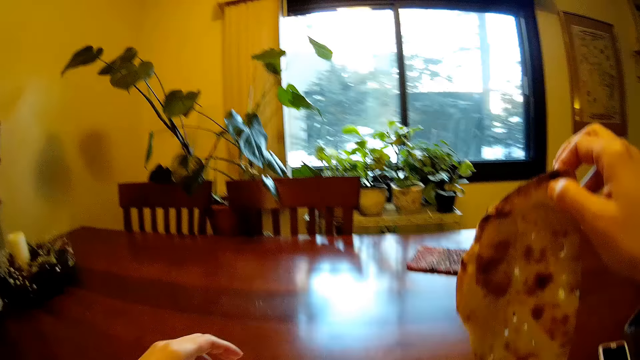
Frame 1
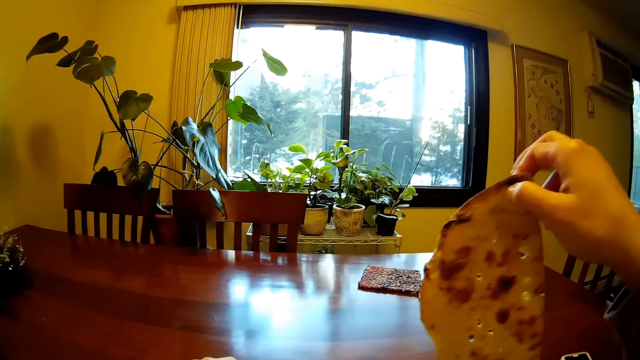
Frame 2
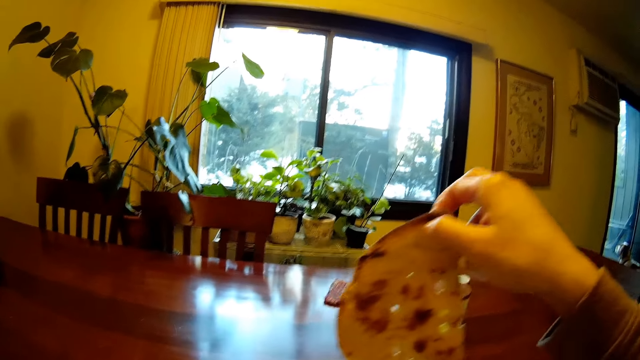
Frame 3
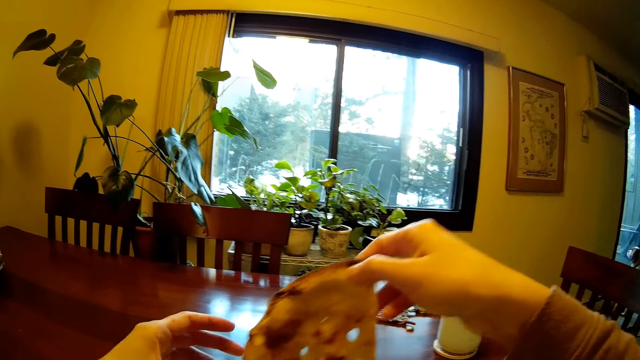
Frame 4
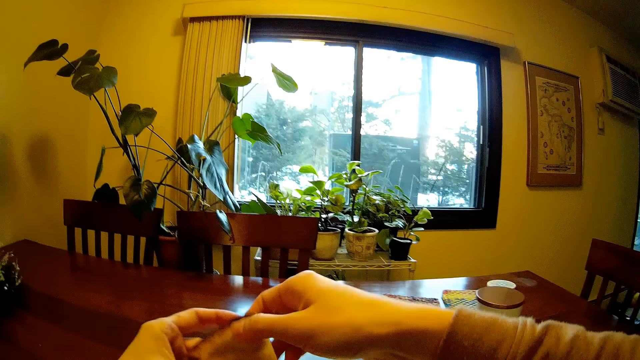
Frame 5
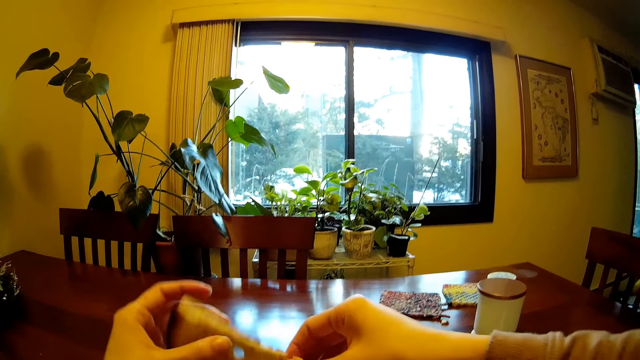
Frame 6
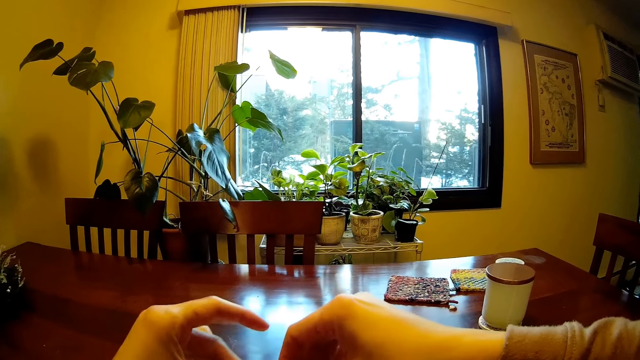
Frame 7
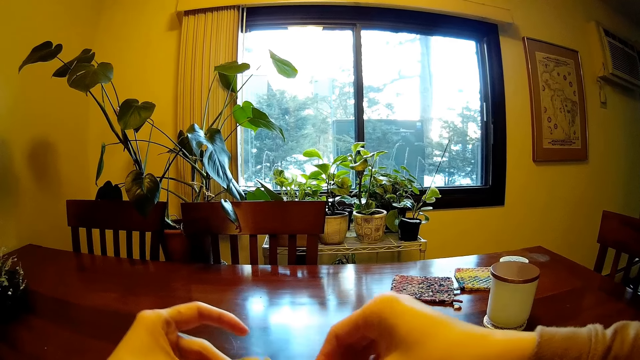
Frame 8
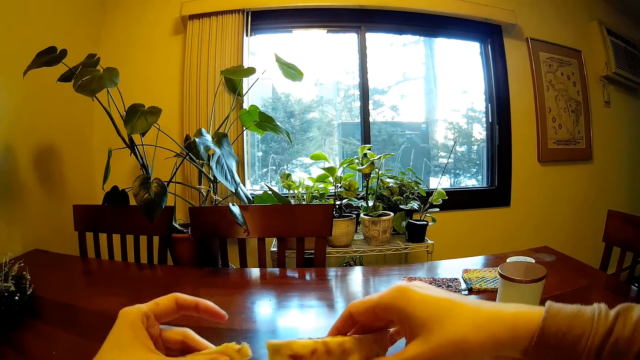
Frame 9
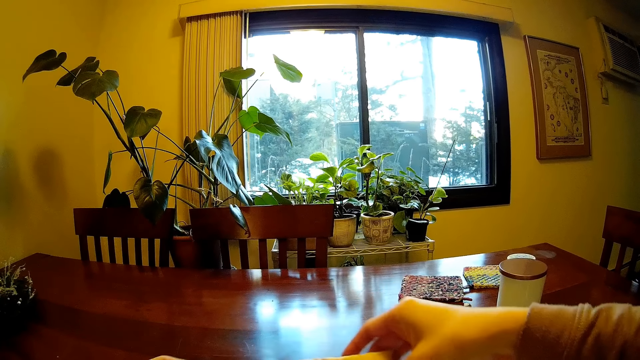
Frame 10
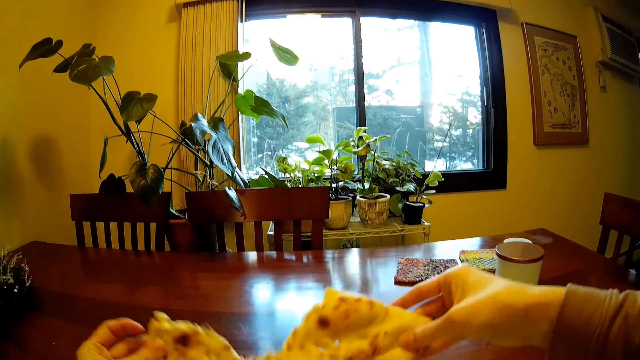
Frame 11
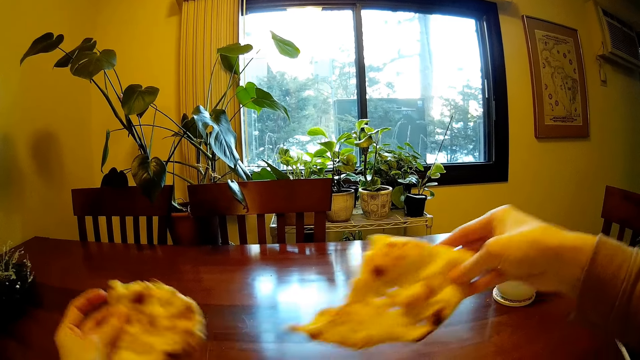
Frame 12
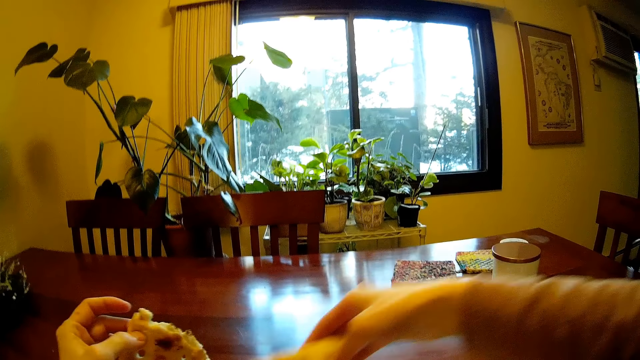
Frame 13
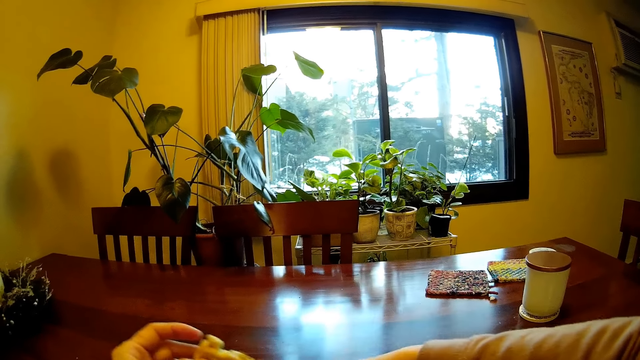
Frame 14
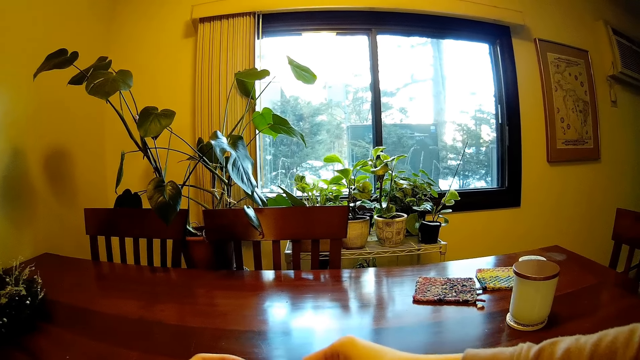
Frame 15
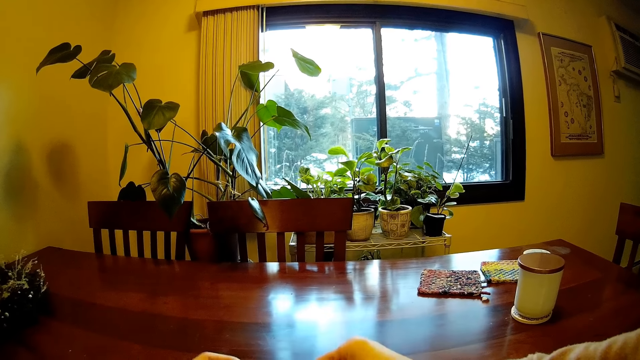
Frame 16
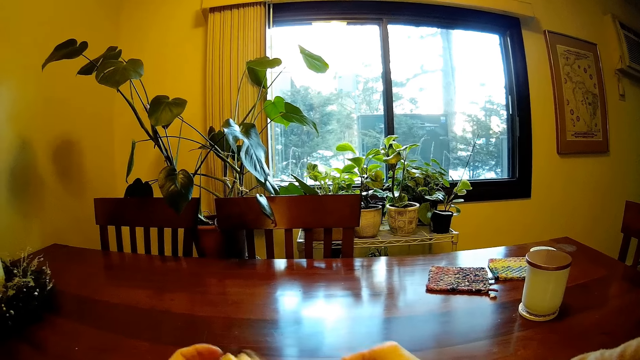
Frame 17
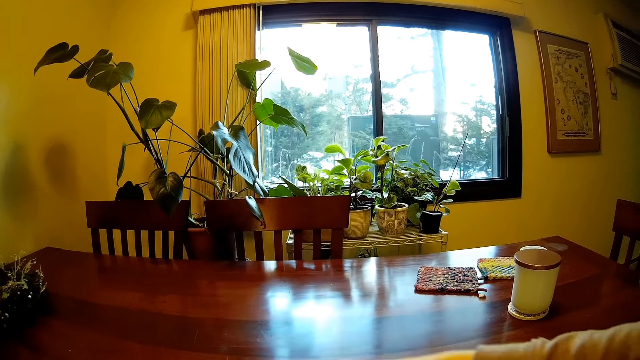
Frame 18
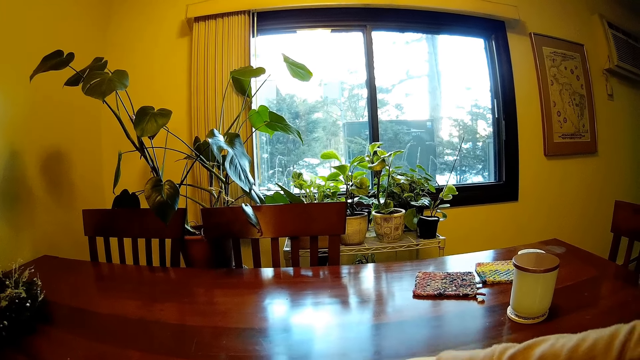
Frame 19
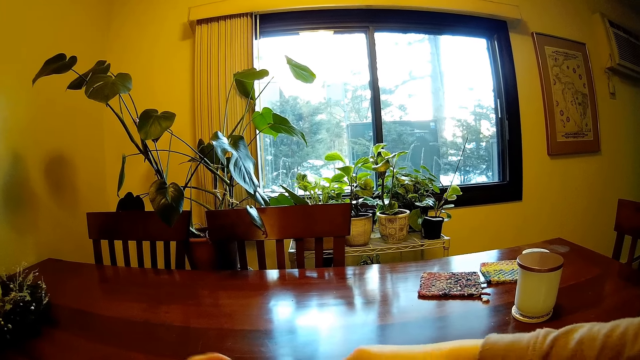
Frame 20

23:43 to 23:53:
The camera wearer picks up a roti with his right hand. He holds the roti with both hands. He tears the roti into two parts with both hands. He places the roti piece in the right hand on the plate.

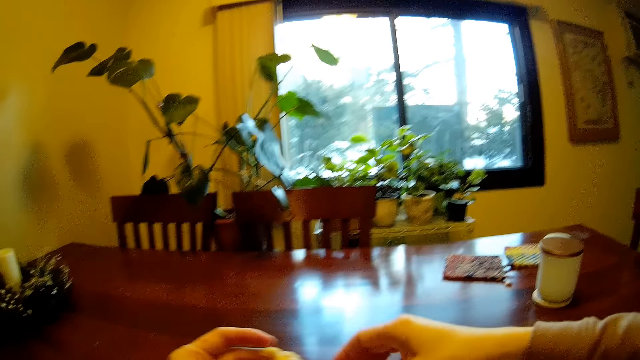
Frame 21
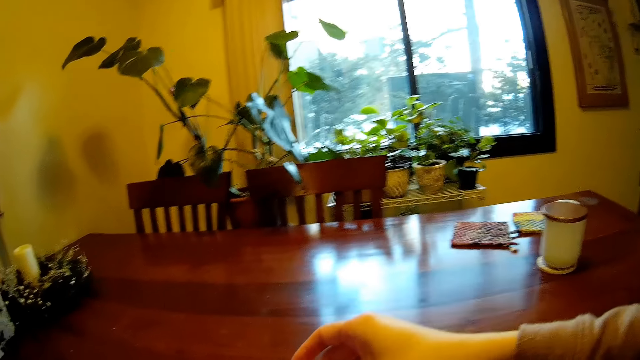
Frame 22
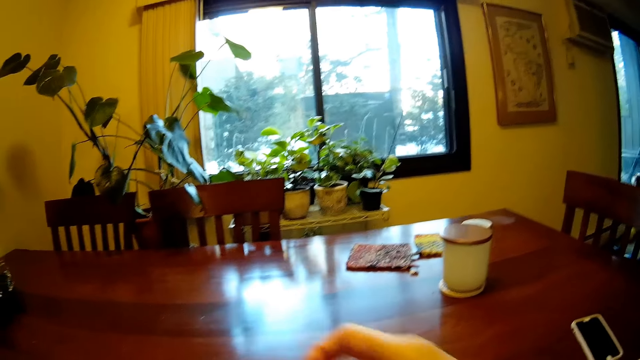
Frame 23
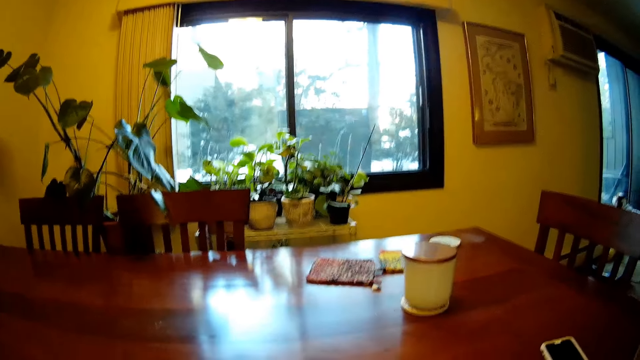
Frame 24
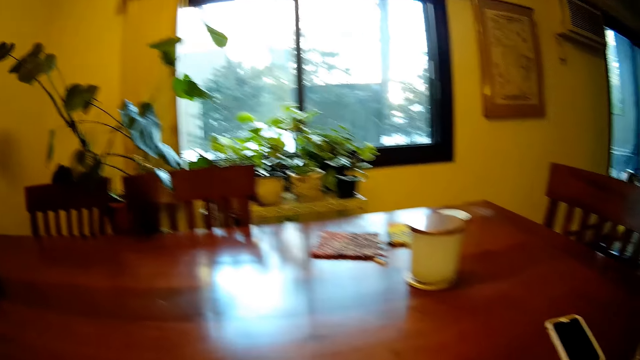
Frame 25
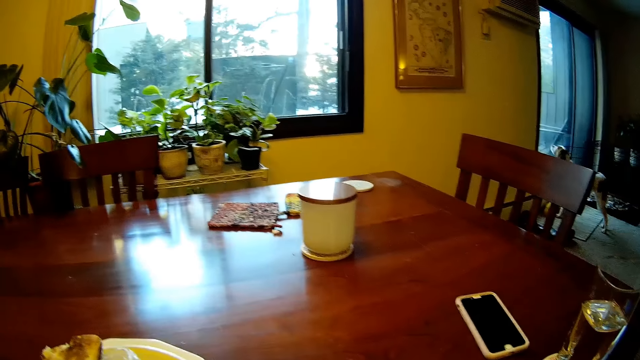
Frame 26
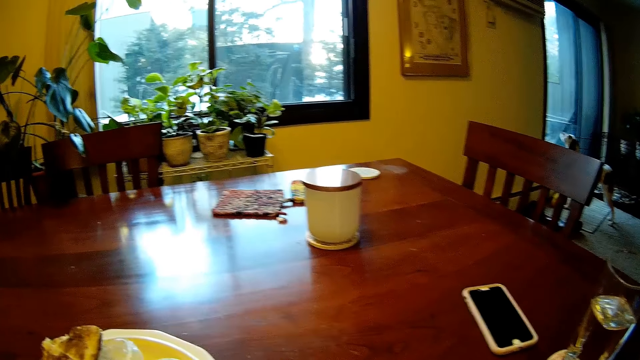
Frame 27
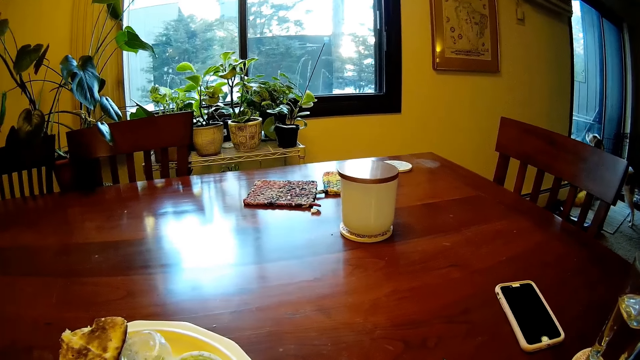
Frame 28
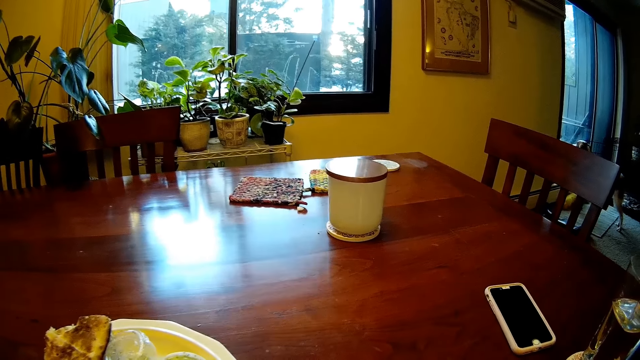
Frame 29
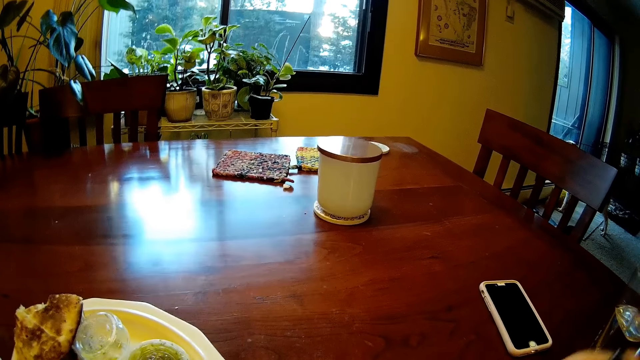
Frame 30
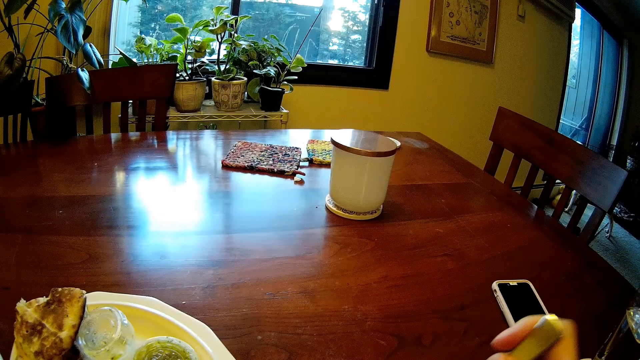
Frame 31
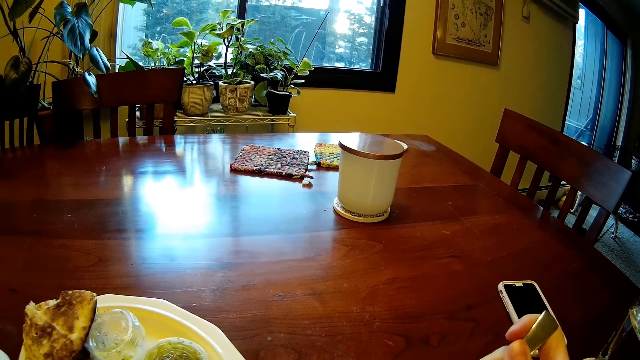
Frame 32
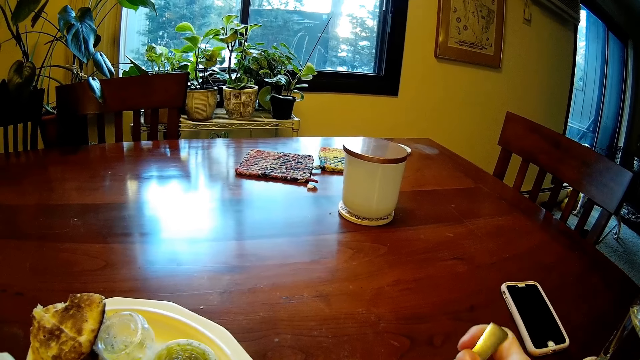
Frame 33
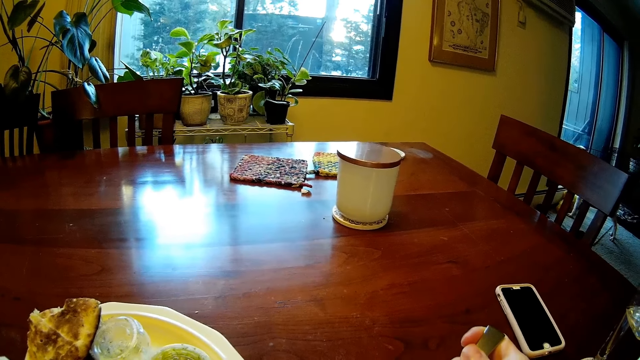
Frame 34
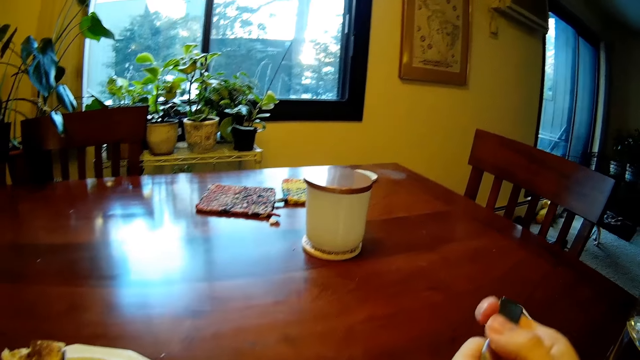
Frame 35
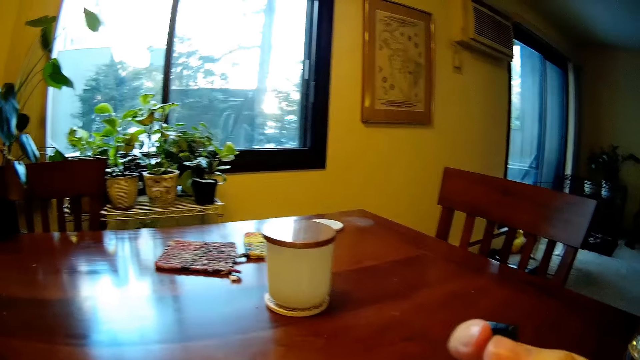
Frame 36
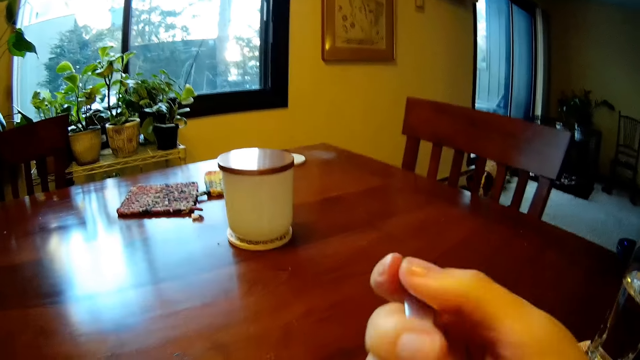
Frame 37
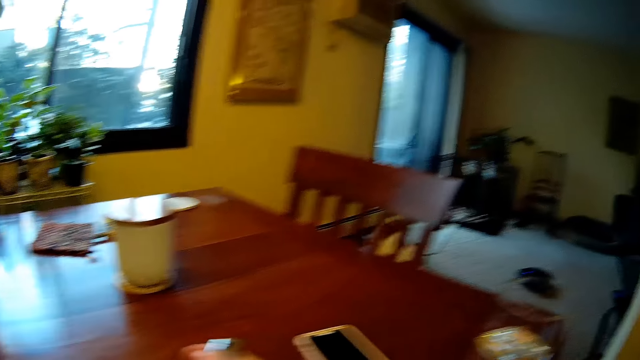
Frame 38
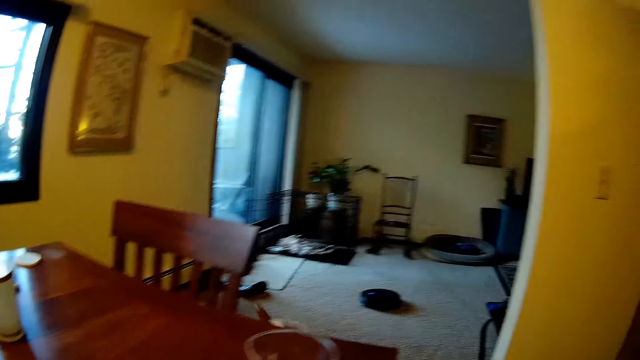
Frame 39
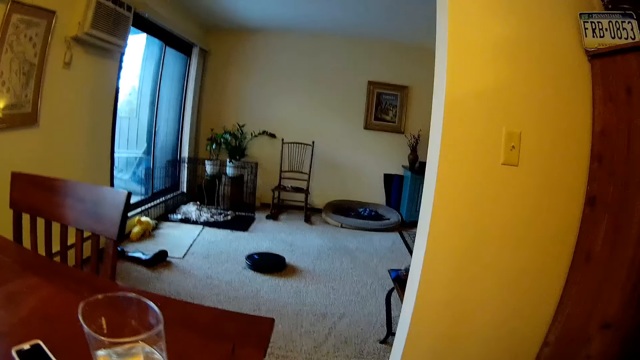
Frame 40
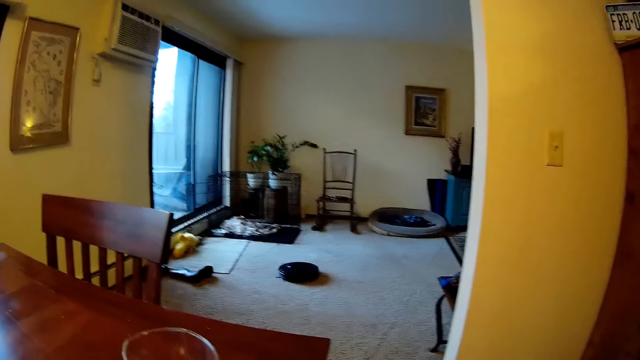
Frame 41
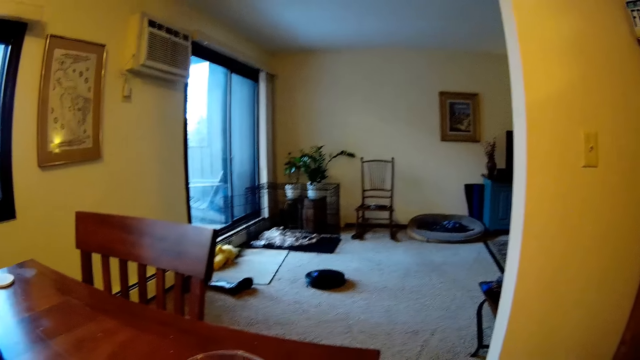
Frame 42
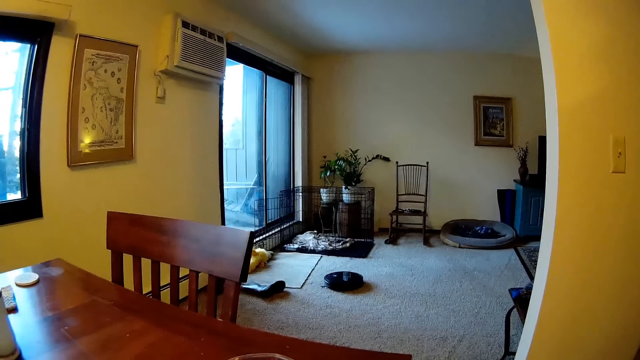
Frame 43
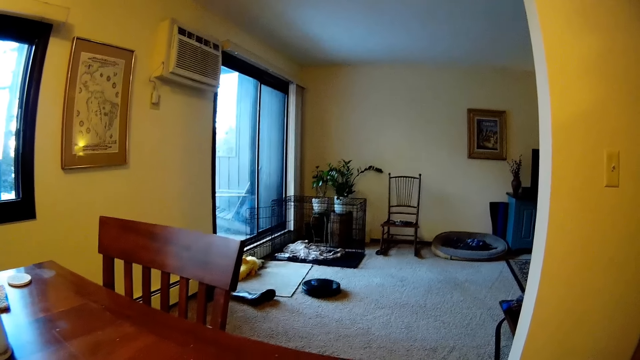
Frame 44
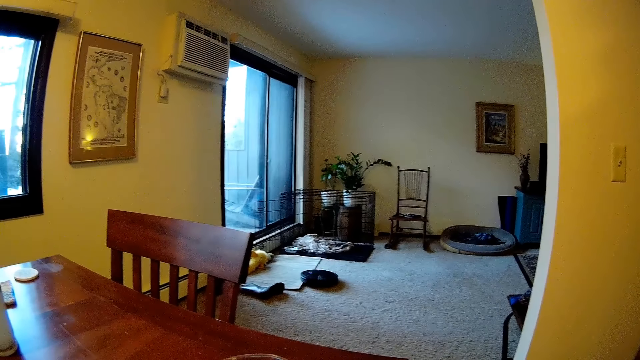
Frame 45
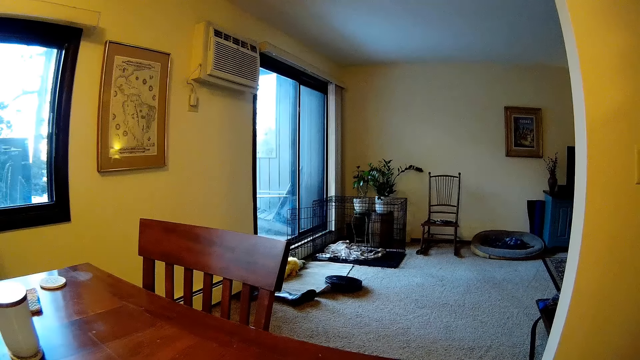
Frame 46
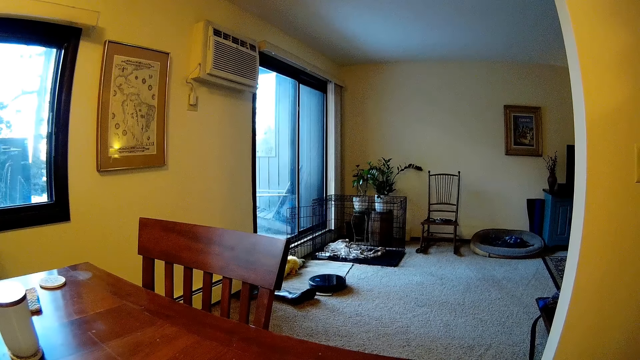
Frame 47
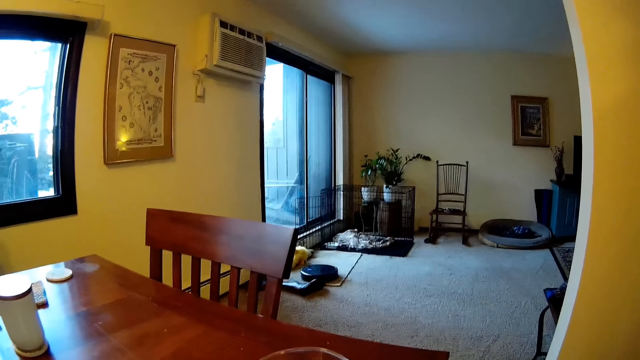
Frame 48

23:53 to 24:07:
The camera wearer holds the half roti piece with both hands. He holds the spoon with his right hand. He raises the spoon towards his mouth. He eats with the spoon. A dog runs towards the camera wearer. The camera wearer looks at something.
